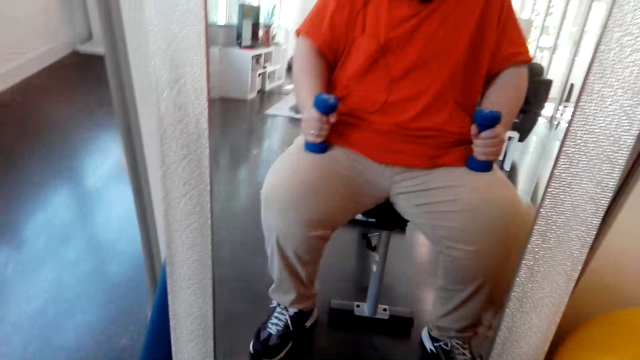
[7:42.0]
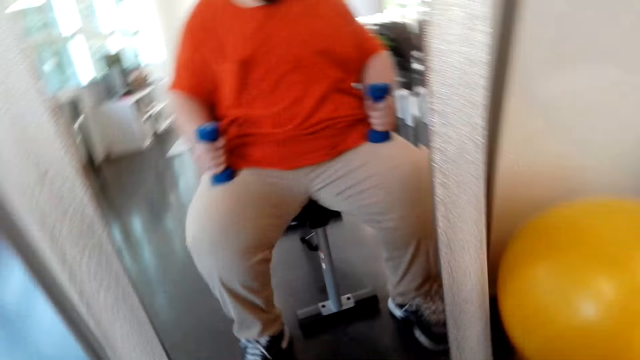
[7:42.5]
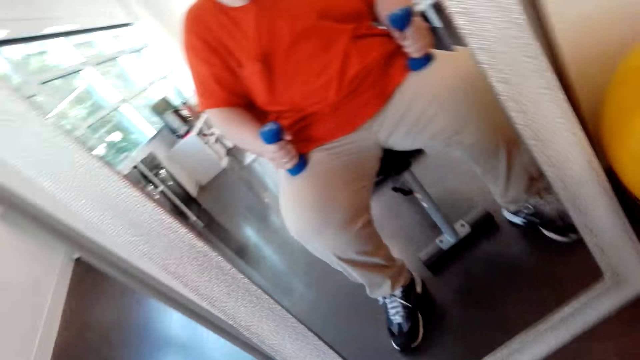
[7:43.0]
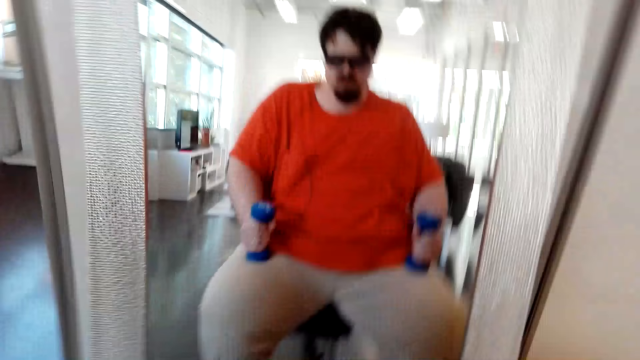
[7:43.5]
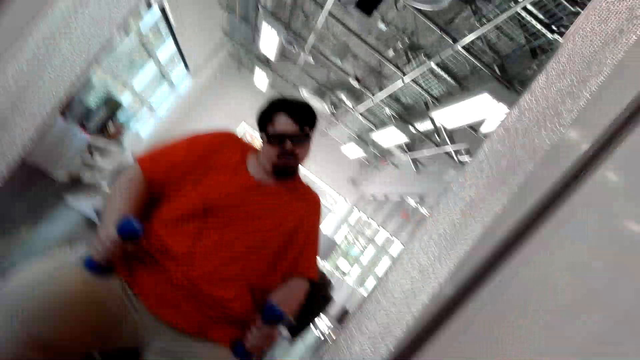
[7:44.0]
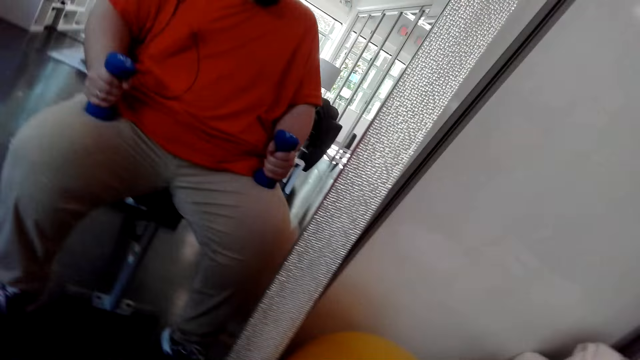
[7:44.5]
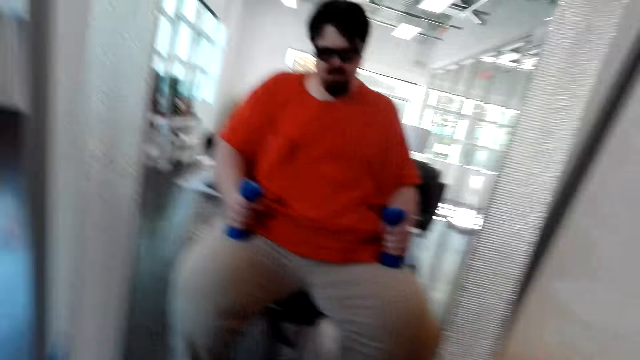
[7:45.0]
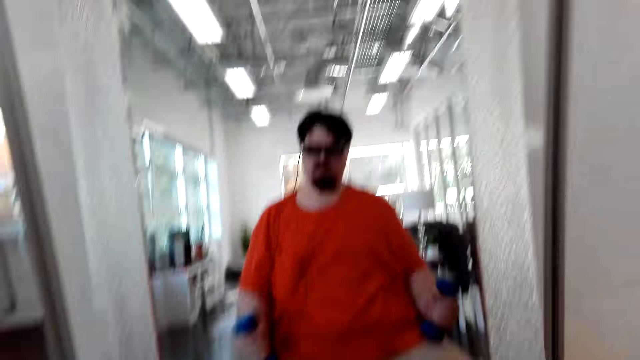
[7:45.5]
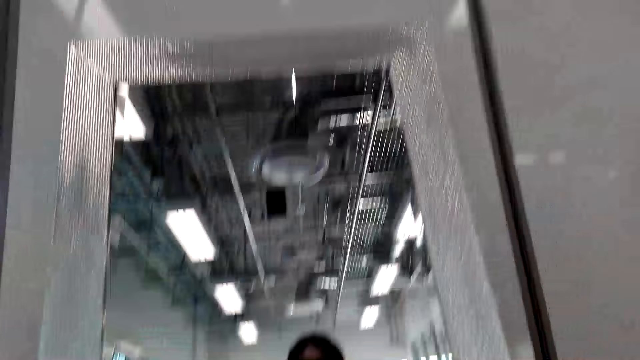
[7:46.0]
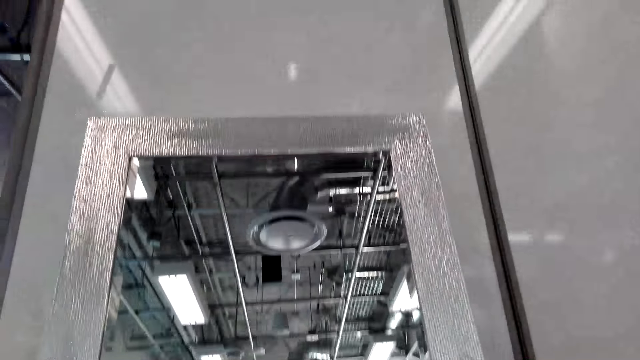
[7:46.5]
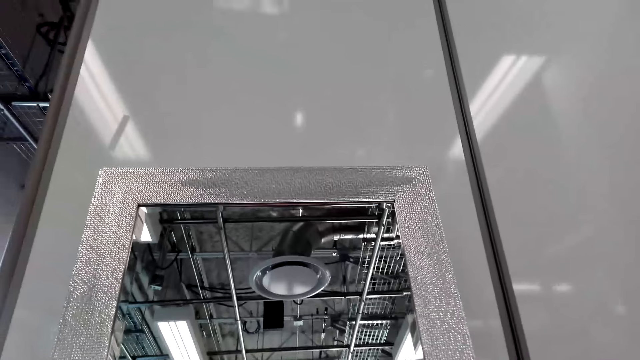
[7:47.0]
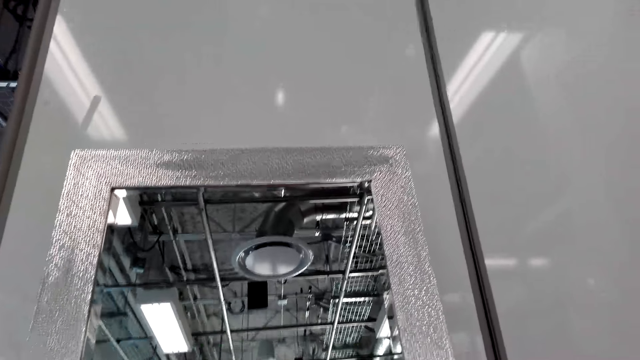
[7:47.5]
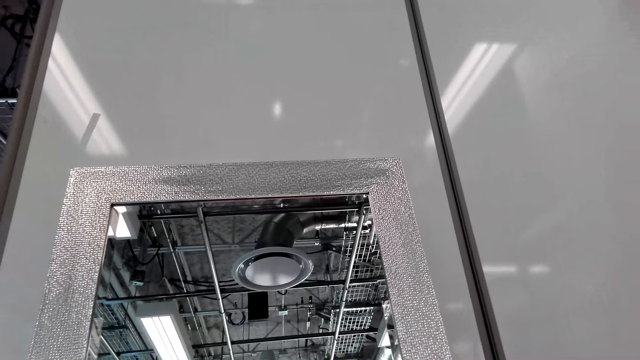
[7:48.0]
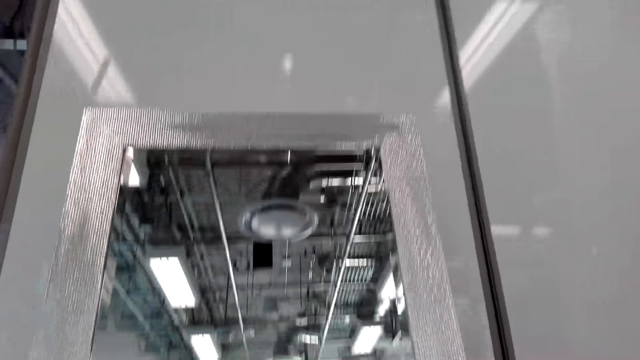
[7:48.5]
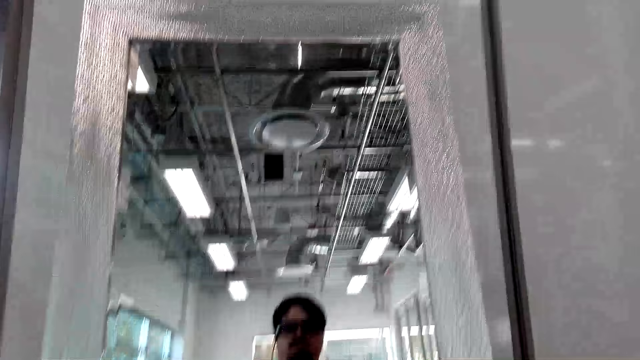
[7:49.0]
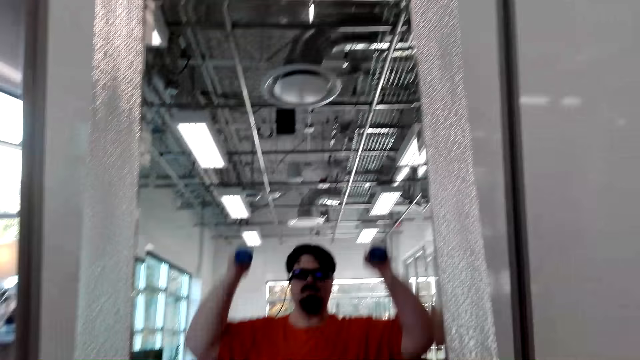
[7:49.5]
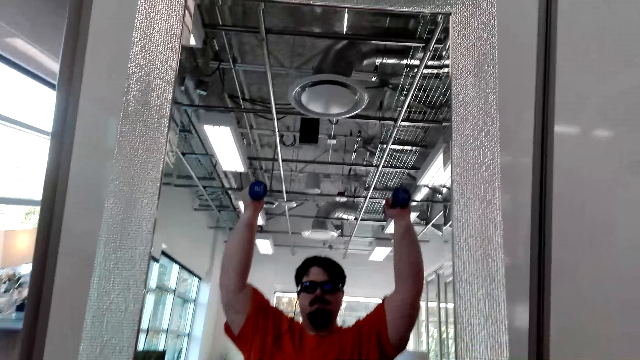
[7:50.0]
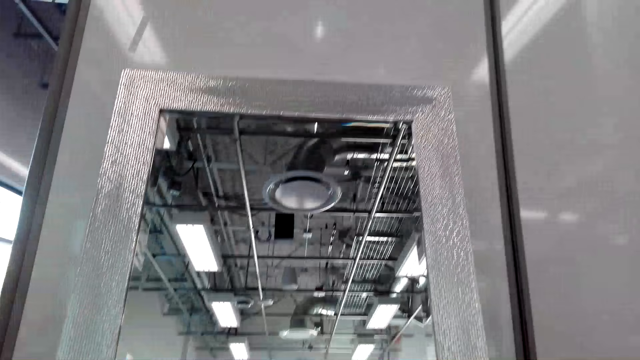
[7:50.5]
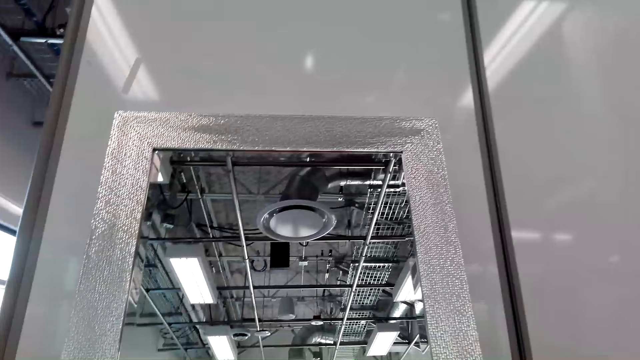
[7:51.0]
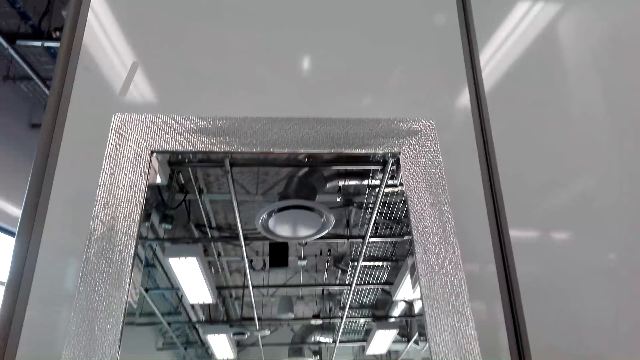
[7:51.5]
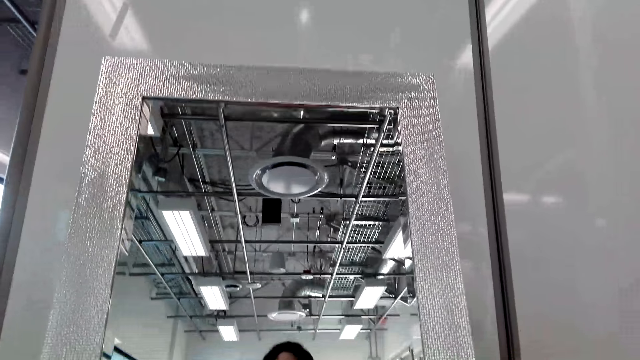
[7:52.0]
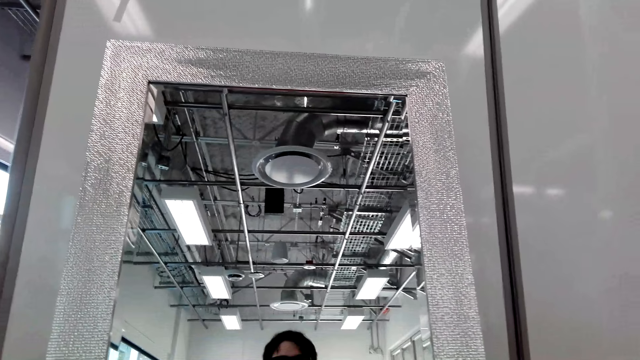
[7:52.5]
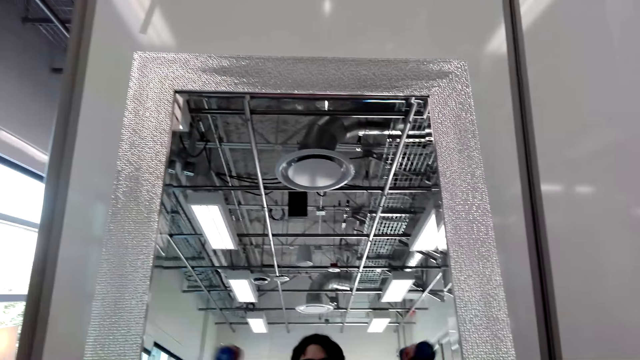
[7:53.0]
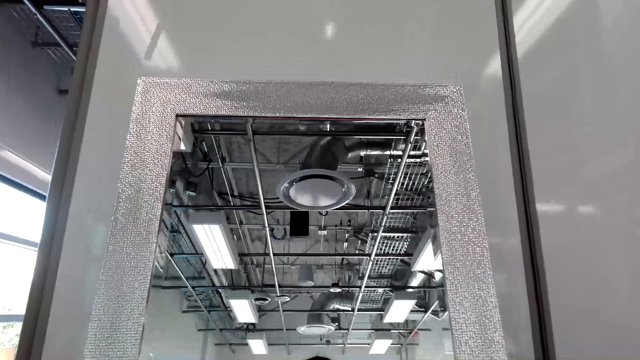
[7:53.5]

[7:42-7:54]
The camera wearer presses laps with the dumbbell. They lift the dumbbell up.

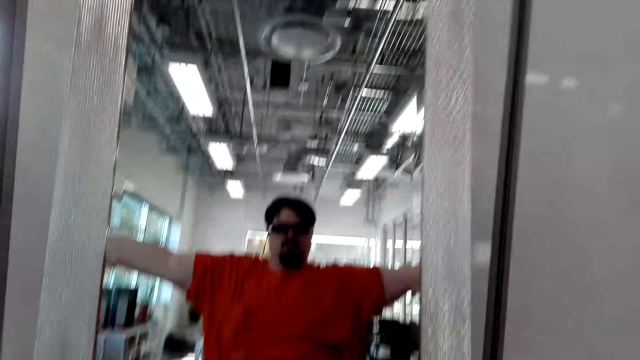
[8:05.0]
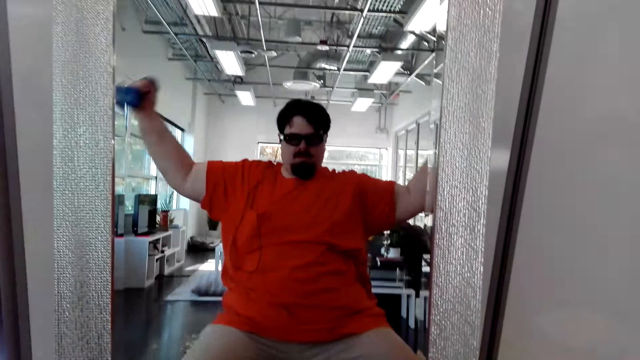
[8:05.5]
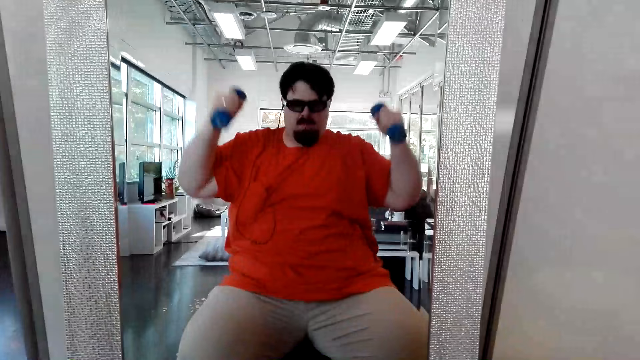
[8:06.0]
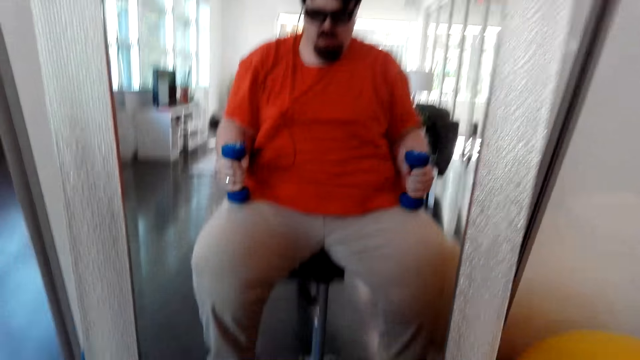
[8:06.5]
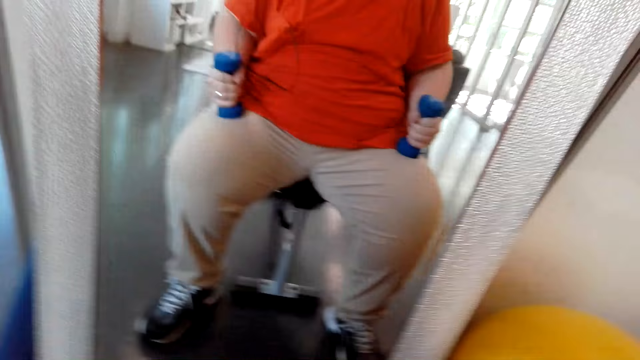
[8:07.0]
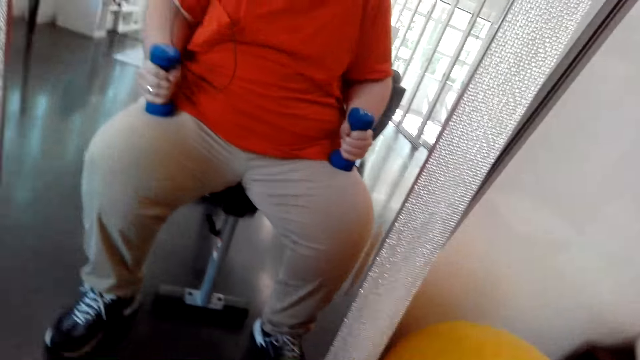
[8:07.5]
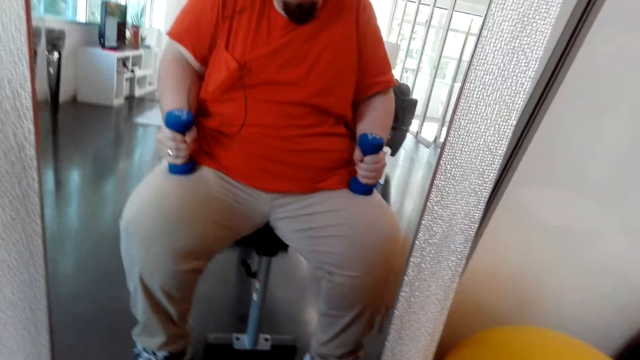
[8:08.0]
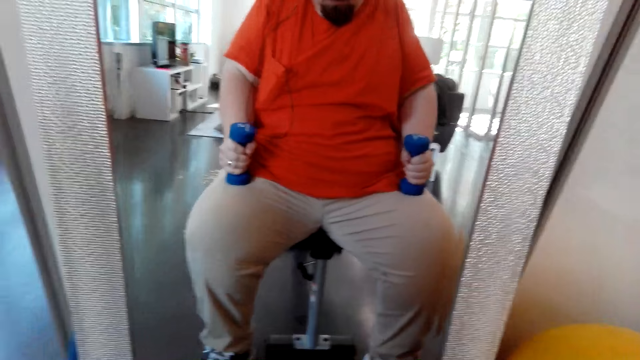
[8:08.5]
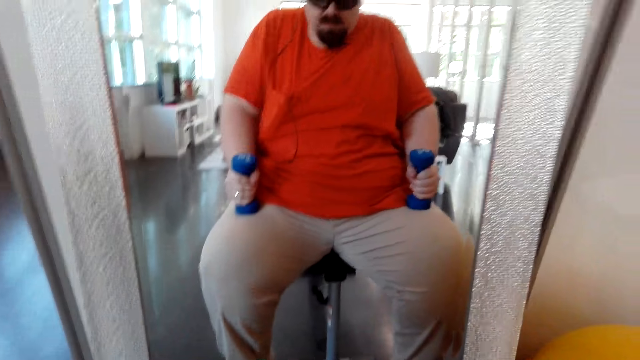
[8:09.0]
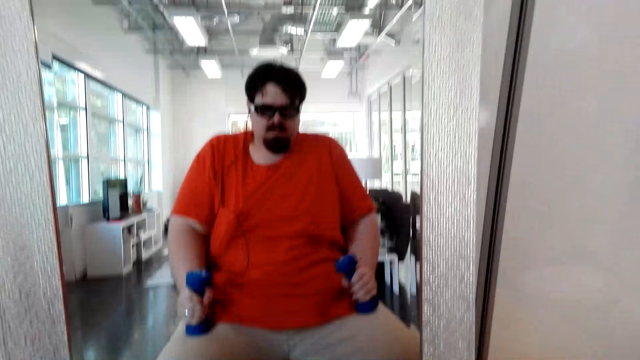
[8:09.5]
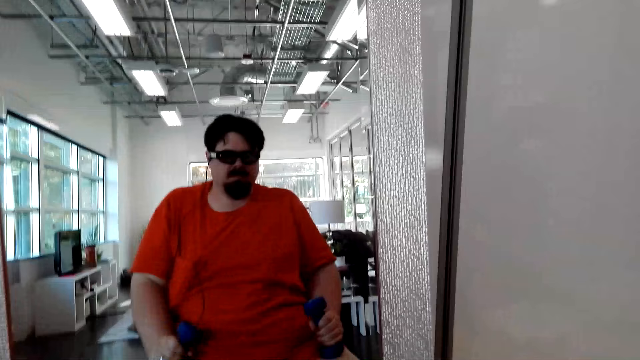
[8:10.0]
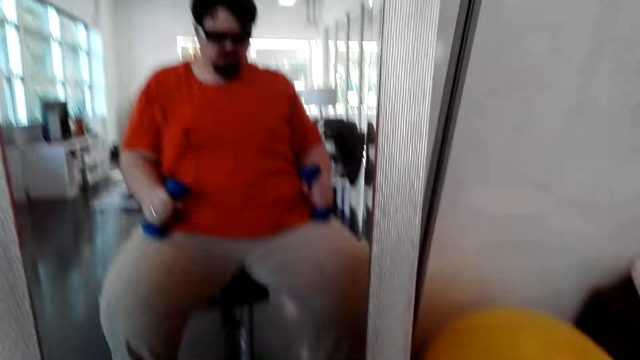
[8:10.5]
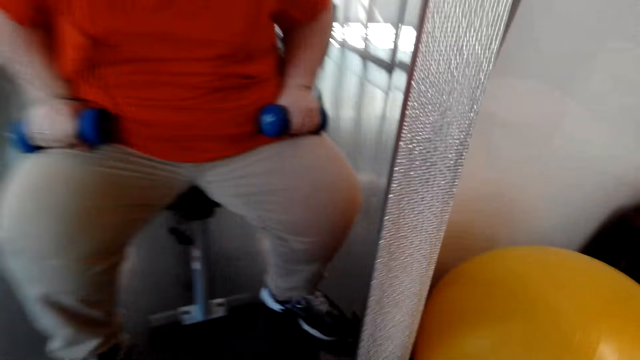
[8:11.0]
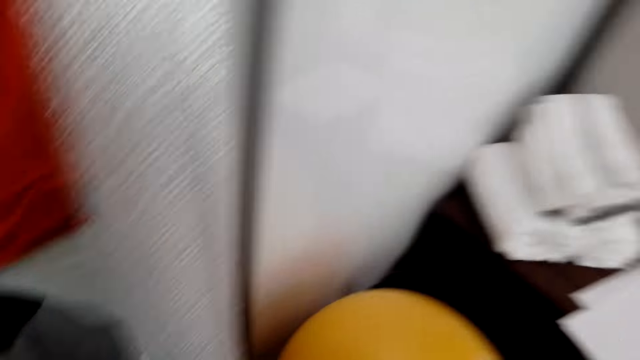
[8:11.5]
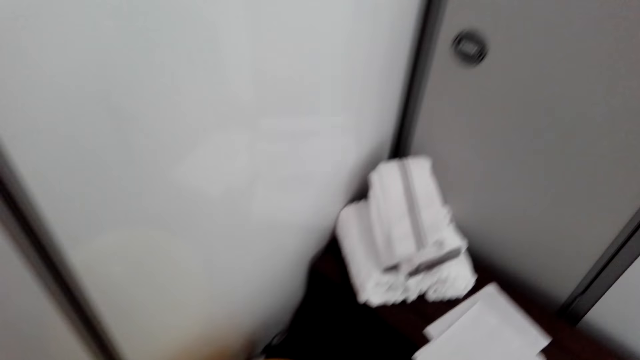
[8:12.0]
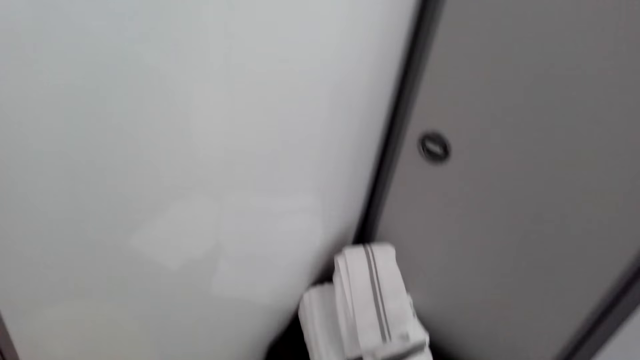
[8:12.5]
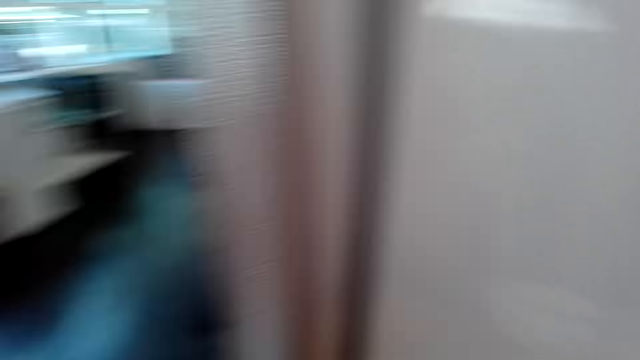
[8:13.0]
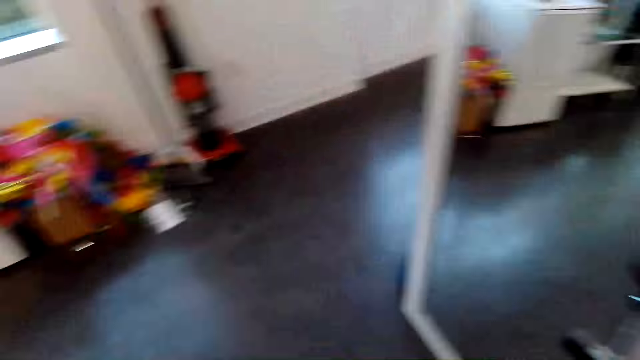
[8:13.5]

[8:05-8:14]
The camera wearer lifts the dumbbell sideways. They press laps with the dumbbell. They turn around. They exercise with the dumbbells.
